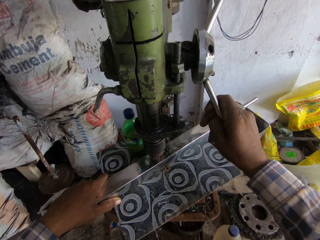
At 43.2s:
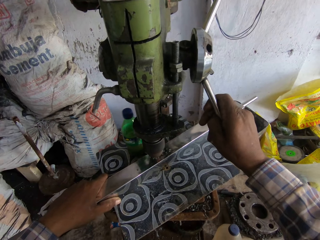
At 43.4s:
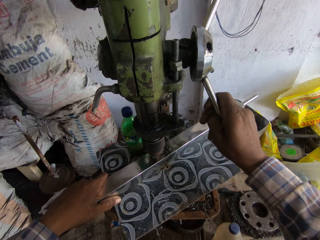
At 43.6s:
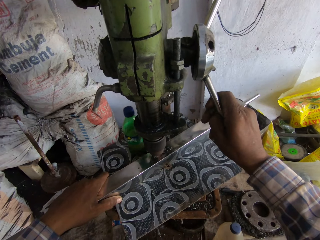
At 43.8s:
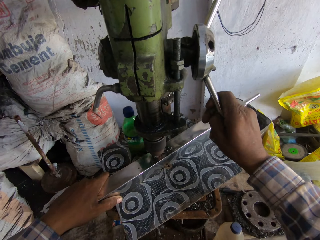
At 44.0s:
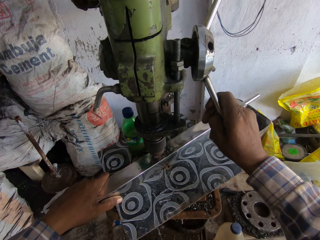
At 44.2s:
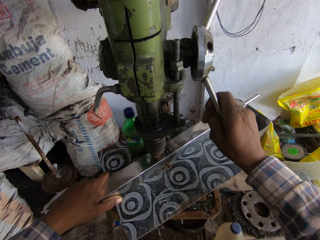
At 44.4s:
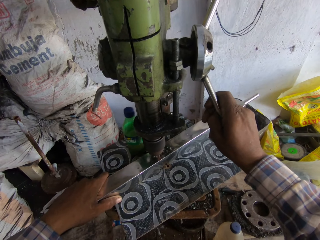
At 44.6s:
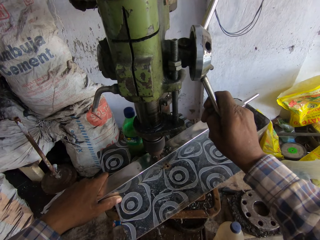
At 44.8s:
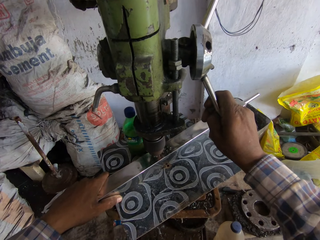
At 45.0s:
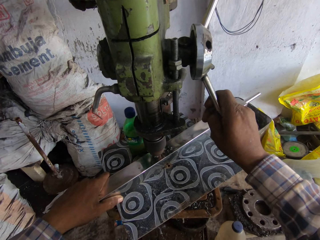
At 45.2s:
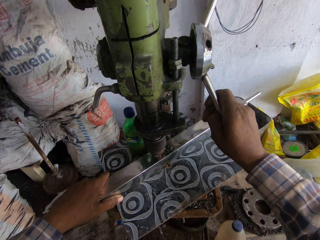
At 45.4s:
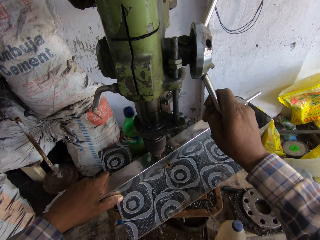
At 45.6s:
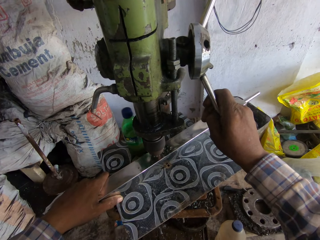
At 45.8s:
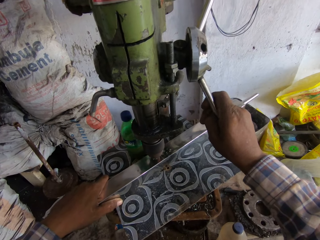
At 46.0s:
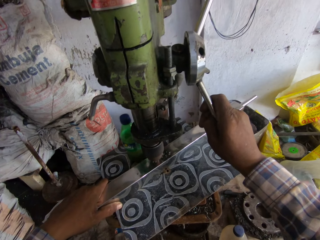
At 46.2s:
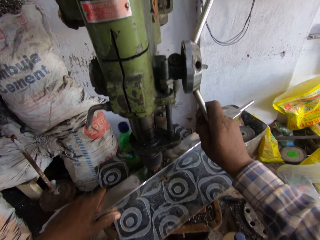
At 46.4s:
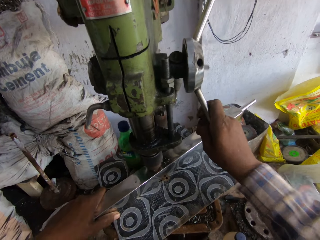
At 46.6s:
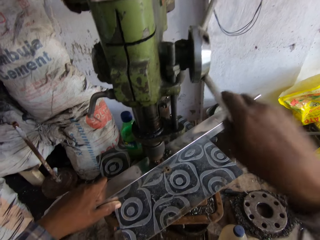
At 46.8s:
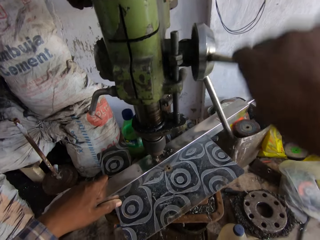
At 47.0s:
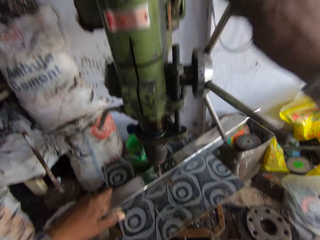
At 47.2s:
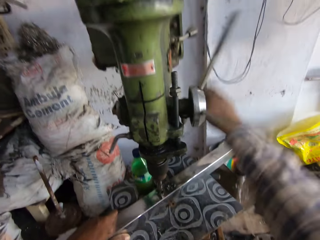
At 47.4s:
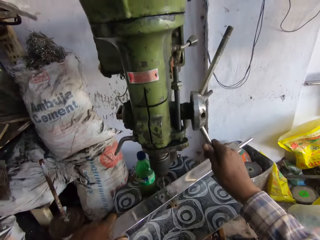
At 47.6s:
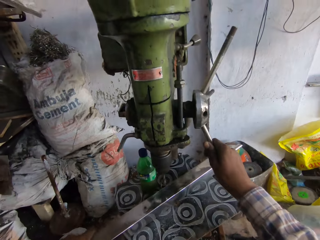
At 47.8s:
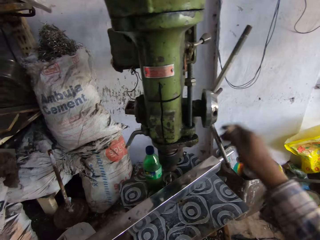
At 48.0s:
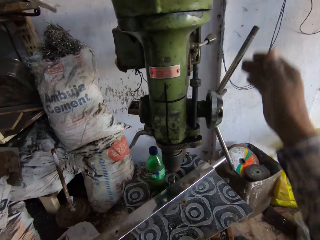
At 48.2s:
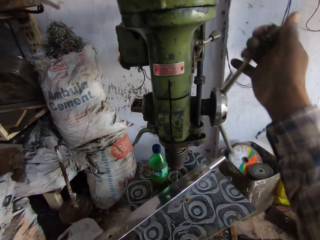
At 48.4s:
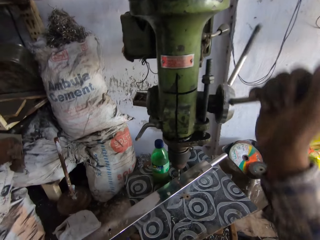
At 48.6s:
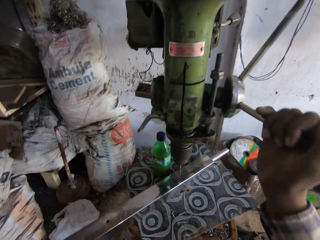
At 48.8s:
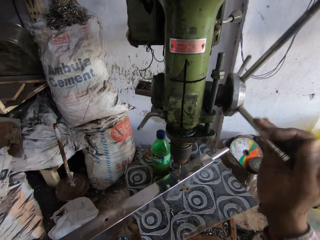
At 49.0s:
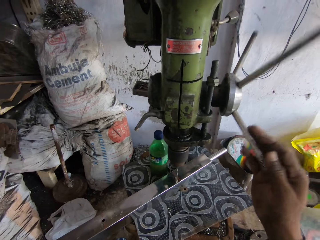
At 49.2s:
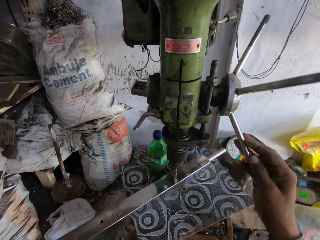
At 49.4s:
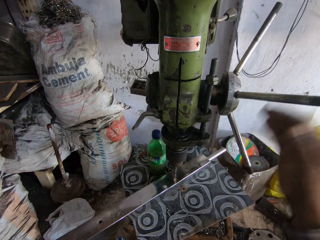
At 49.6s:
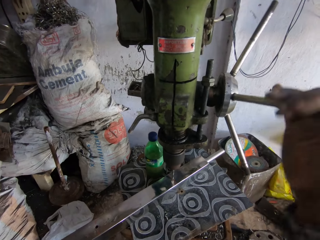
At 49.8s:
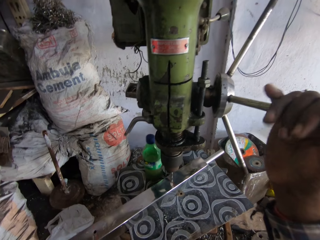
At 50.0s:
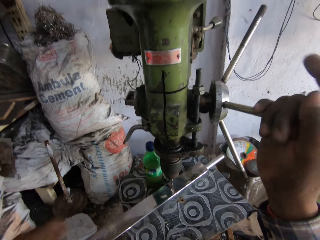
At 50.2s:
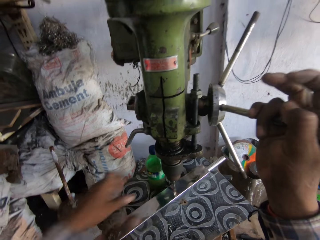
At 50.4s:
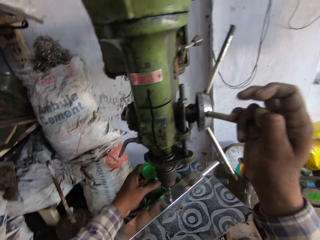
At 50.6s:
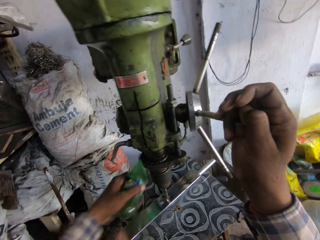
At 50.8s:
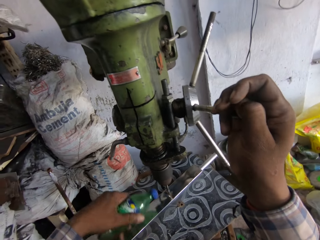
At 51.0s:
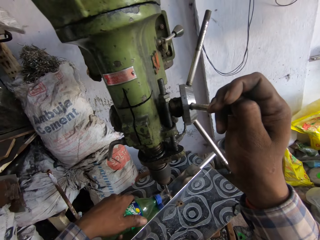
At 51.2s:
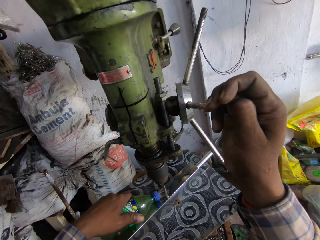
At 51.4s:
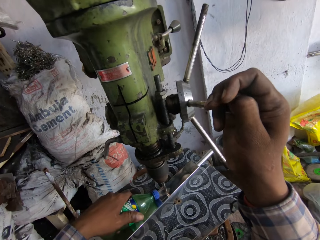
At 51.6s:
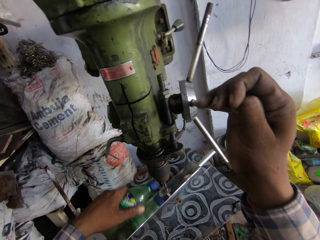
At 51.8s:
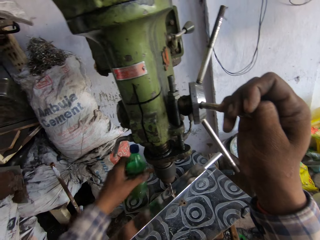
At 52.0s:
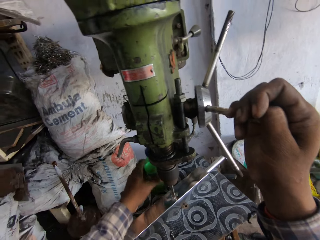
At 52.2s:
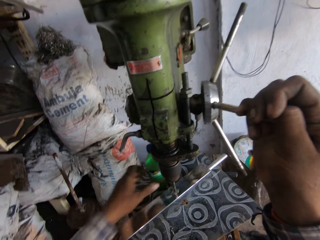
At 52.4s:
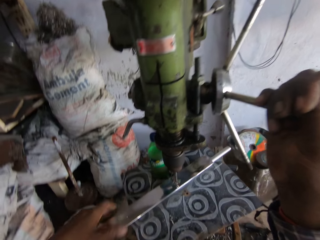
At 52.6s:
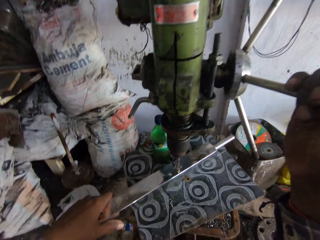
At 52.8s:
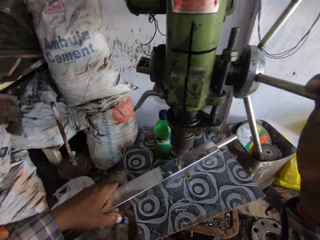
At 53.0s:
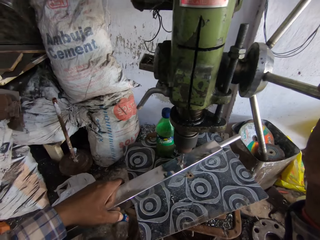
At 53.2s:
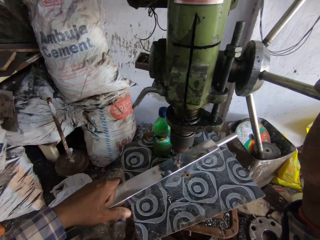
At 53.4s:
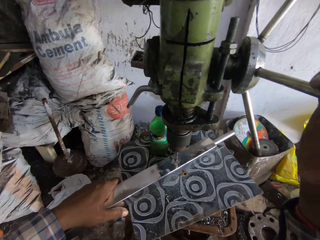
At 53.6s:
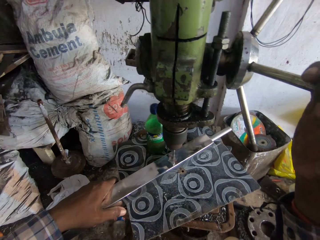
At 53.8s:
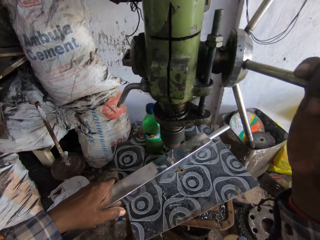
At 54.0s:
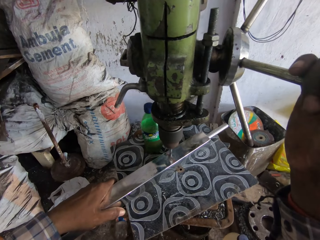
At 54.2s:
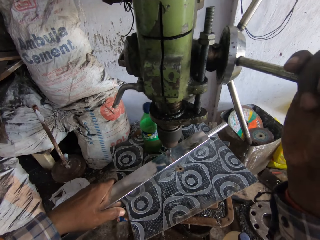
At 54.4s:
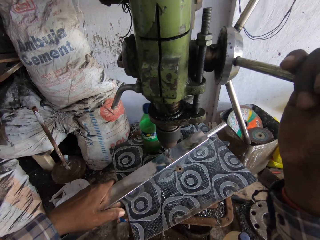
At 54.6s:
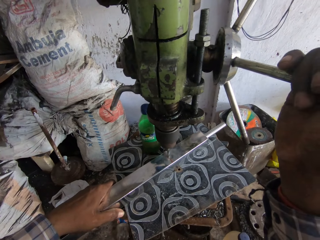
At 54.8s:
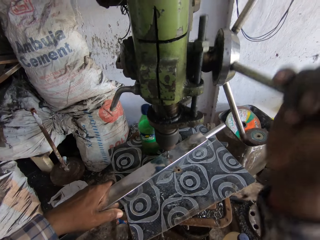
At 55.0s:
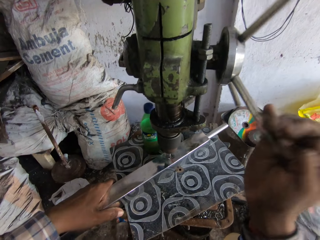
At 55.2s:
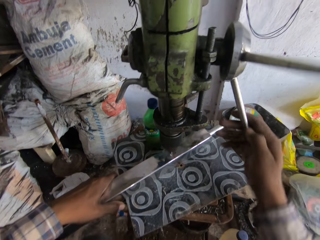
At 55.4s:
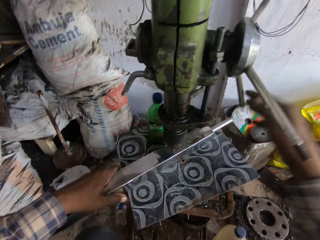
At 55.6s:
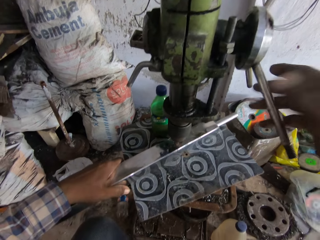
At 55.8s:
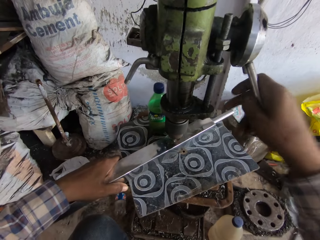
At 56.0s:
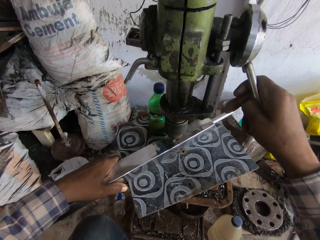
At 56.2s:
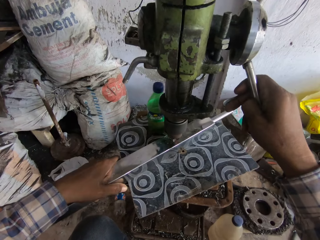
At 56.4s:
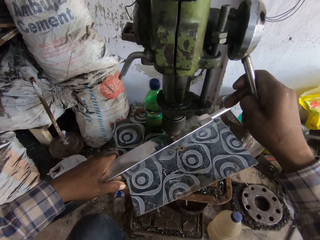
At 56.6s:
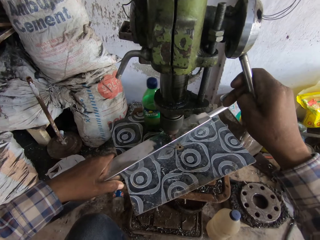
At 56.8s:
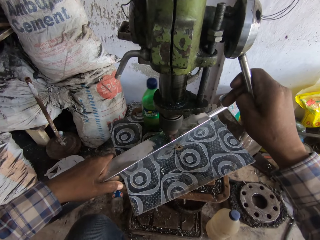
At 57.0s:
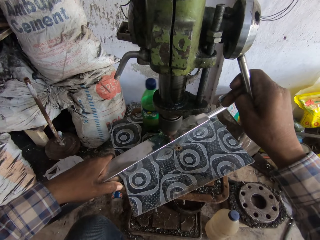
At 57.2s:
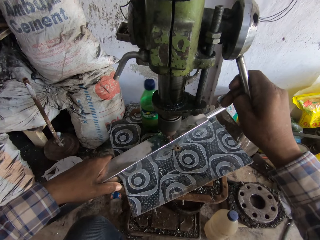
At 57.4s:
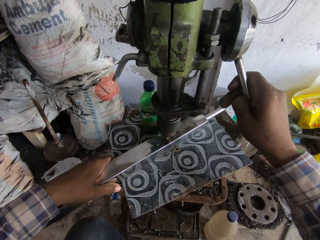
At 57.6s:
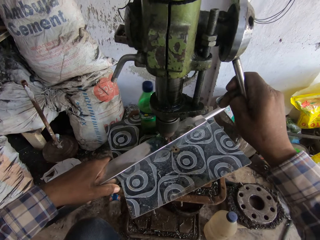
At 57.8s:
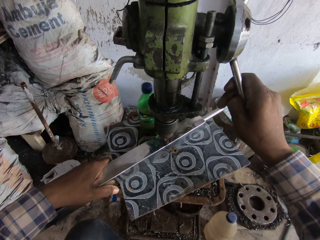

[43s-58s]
The camera wearer operates the capstan wheel of the geared head drill with his right hand. He adjusts the piece of metal on the table of the geared head drill with his left hand. He operates the capstan wheel of the geared head drill with his right hand. He pulls the metal on the stool. He drills the piece of metal with the geared head drill with both hands. He picks up the bottle of lubricant from the table with his left hand. He pours lubricant from the bottle of lubricant on the chuck of the geared head drill with his left hand. He drops the bottle of lubricant on the table with his left hand. He holds the piece of metal on the table with his left hand. He drills the hole on the metal. He operates the capstan wheel of the geared head drill with his right hand.

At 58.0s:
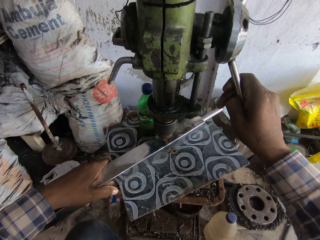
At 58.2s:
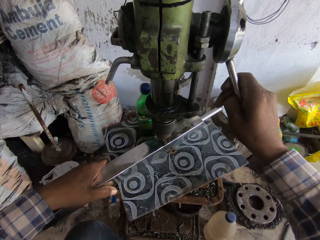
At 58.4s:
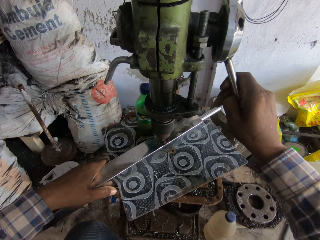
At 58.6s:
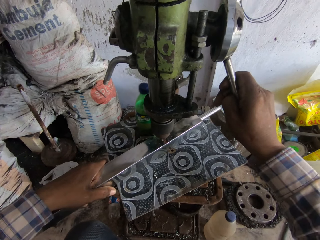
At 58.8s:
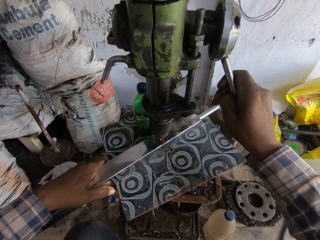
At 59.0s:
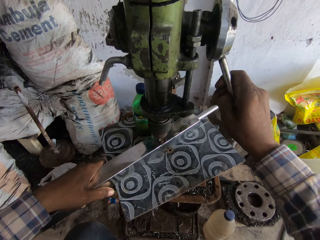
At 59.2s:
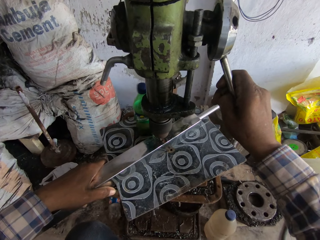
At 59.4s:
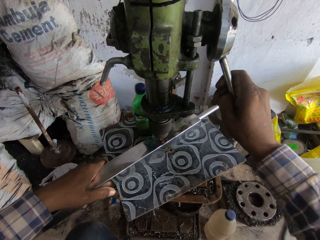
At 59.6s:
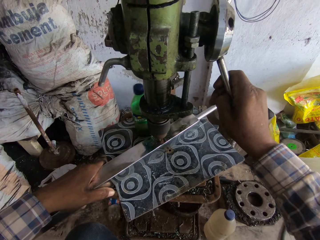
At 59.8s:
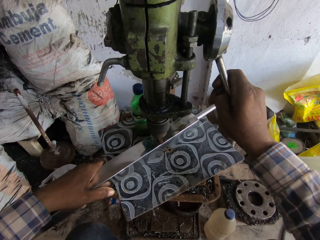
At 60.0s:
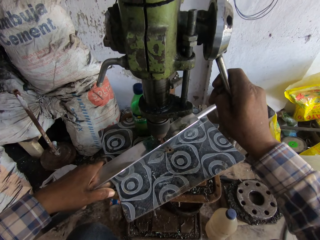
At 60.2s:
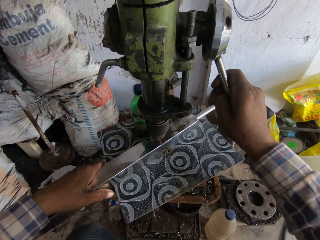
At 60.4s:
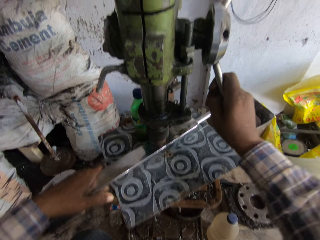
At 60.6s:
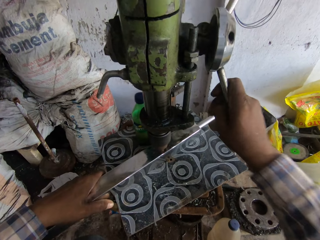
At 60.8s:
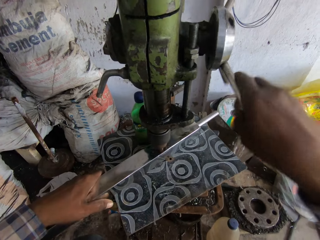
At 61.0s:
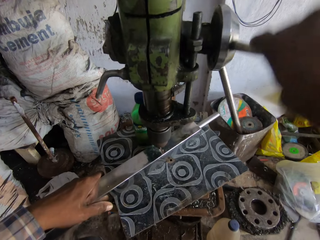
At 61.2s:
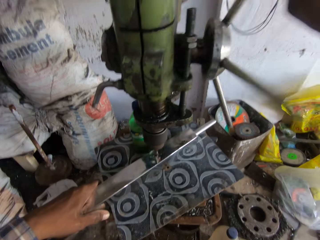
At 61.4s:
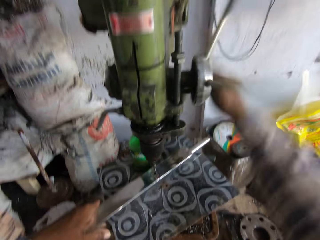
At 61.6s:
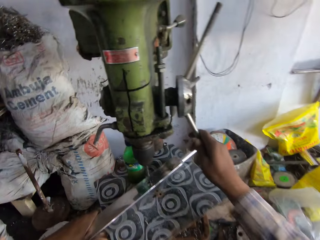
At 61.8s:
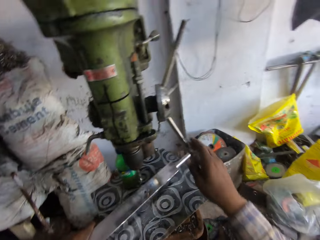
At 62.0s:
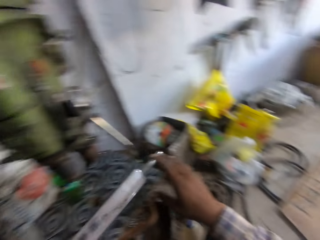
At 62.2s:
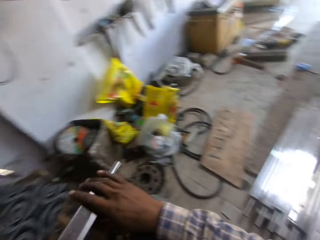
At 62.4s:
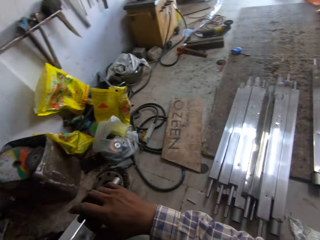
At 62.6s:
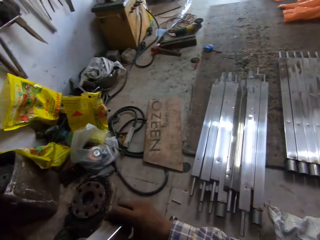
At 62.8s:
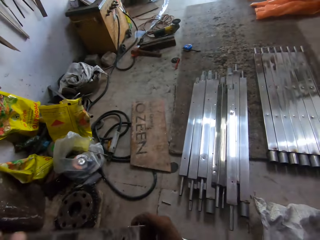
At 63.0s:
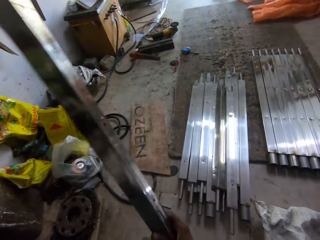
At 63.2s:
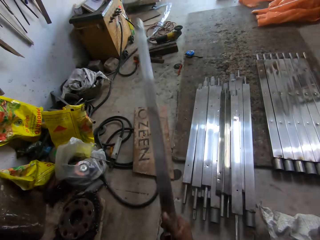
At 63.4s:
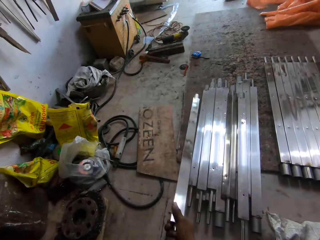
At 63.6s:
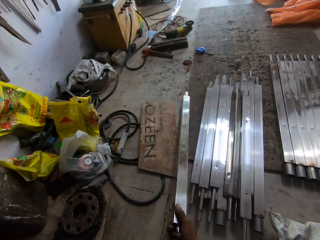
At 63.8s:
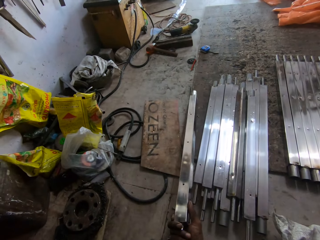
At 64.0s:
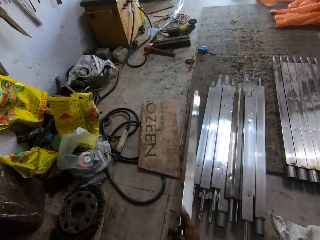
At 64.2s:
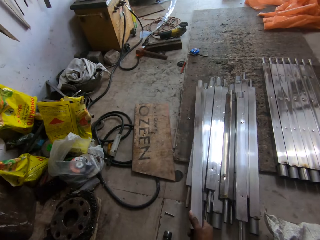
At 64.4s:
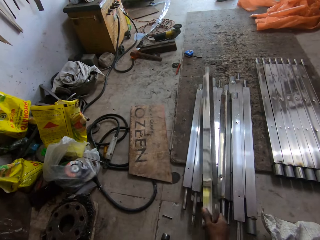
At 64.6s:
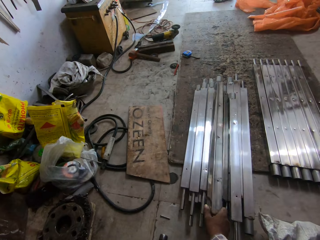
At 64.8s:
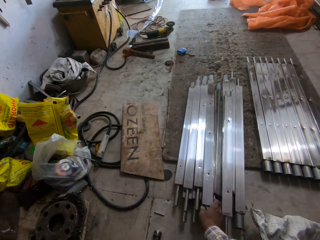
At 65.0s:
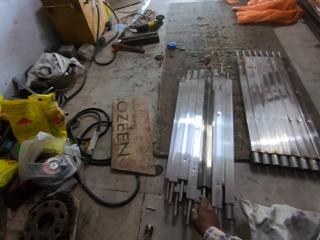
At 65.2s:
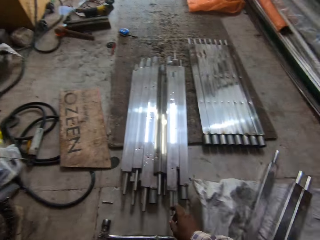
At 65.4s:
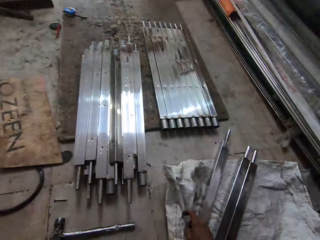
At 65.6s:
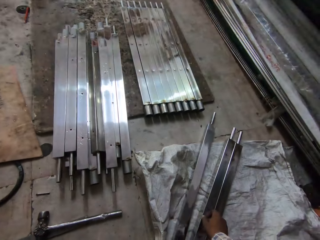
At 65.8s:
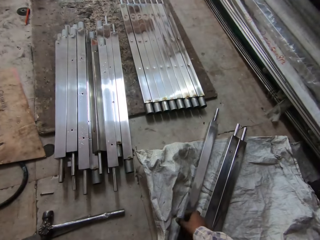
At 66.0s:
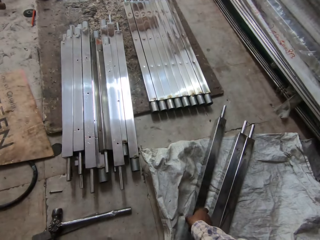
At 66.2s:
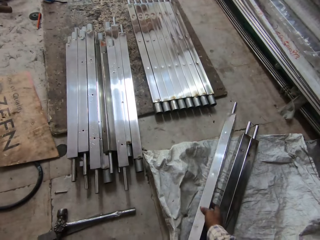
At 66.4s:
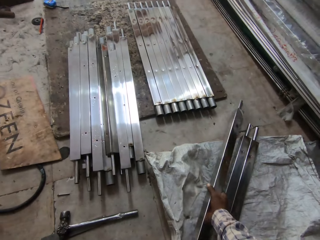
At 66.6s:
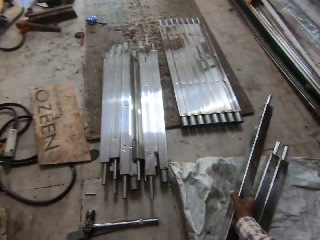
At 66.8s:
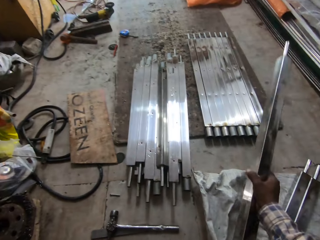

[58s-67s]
The camera wearer operates the capstan wheel of the geared head drill with his right hand. He removes the piece of metal from the table of the geared head drill with his left hand. He drops the piece of metal on the floor with his right hand. He picks up the piece of metal from the floor with his right hand.
